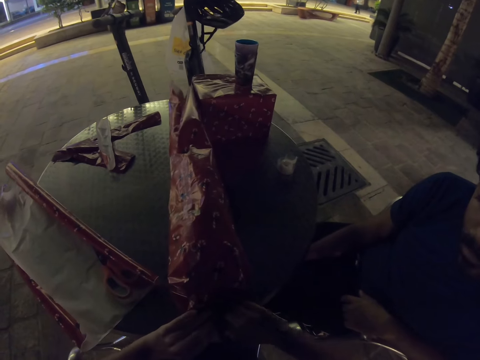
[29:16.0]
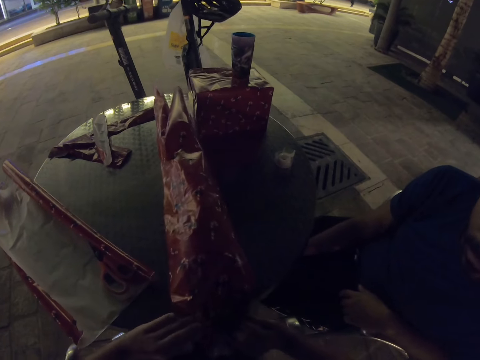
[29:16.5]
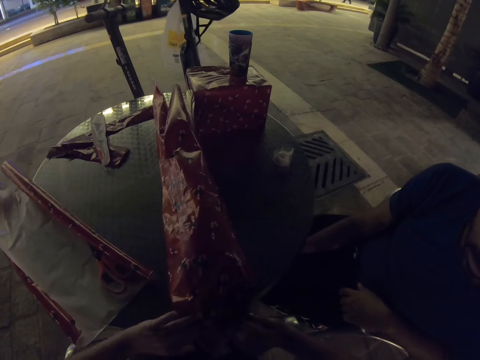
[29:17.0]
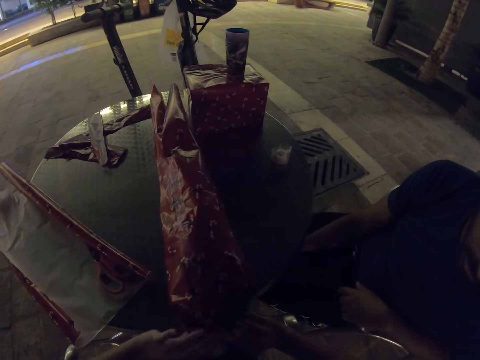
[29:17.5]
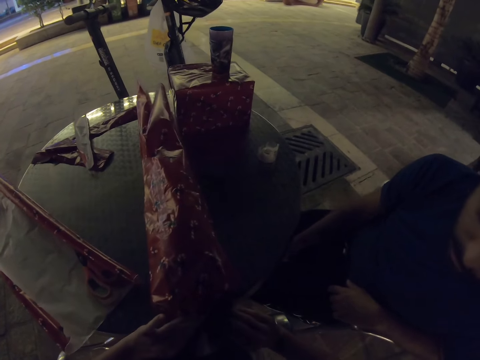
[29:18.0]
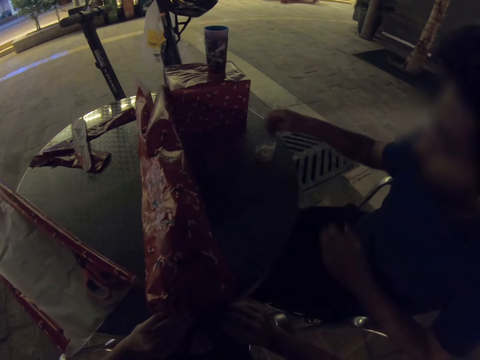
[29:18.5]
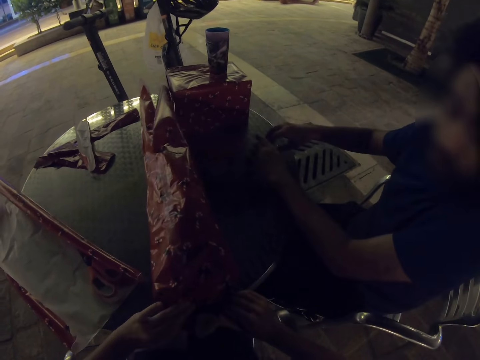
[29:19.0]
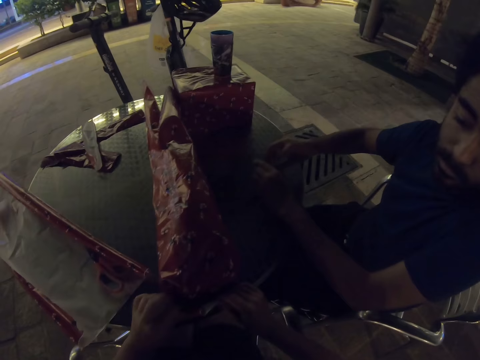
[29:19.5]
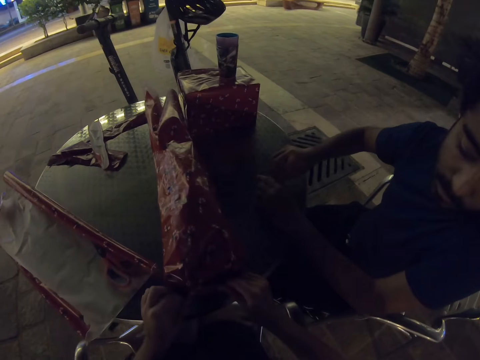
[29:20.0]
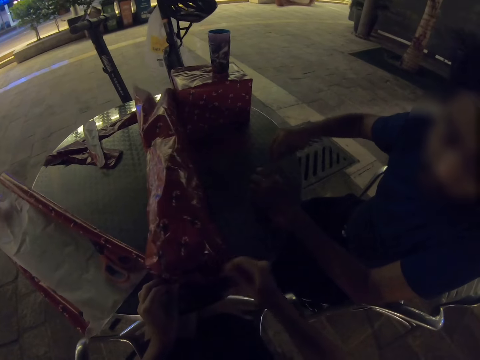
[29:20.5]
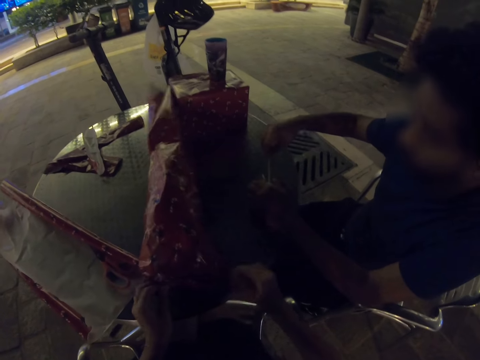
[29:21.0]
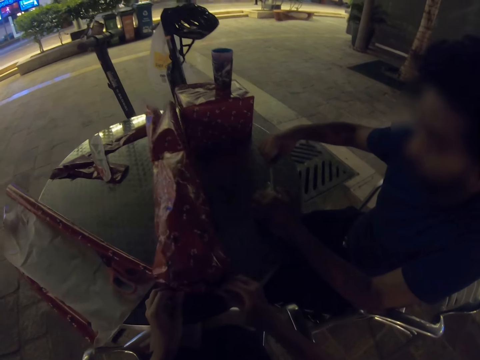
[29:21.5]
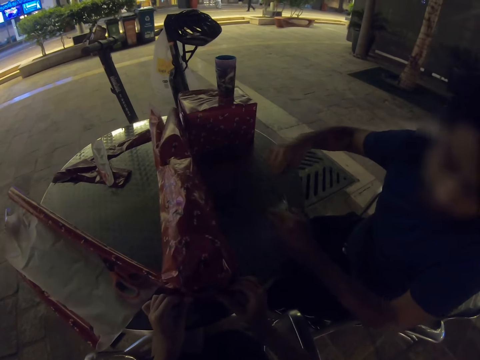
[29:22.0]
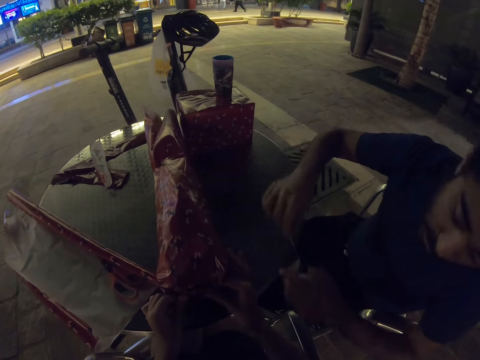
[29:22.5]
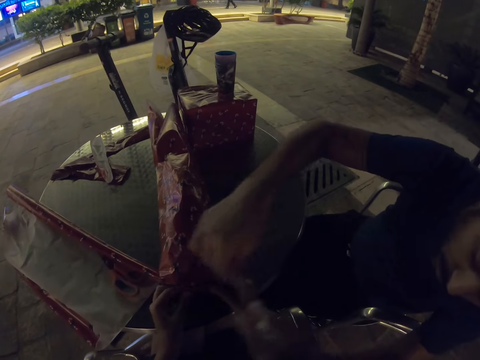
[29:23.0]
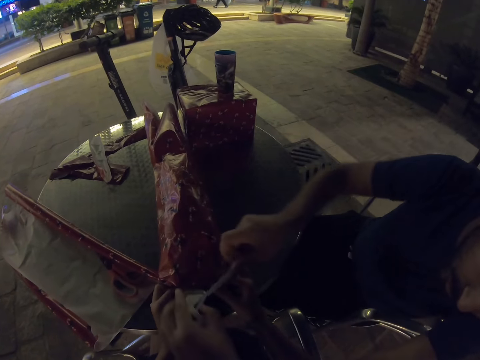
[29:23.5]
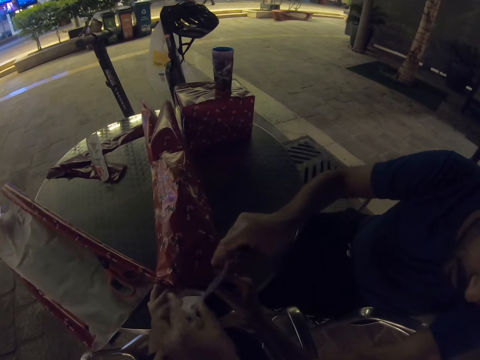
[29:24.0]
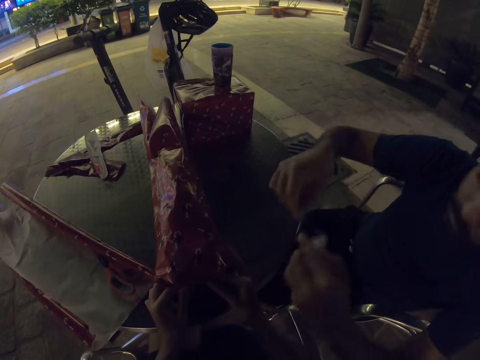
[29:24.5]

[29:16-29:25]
A man picks up cello tape from the table and pulls the tape.

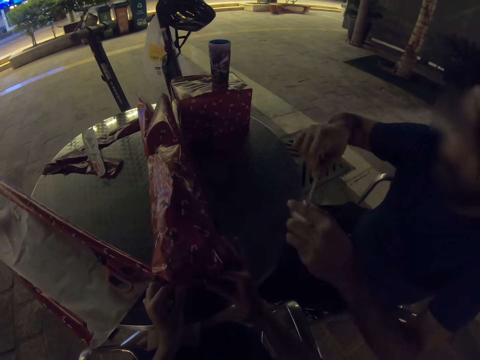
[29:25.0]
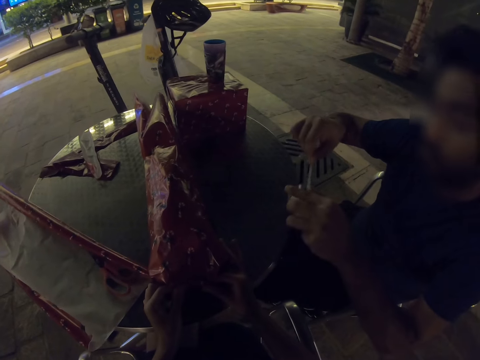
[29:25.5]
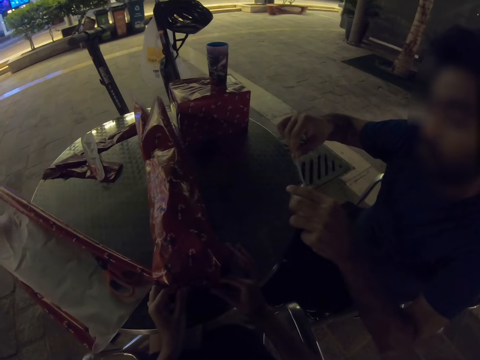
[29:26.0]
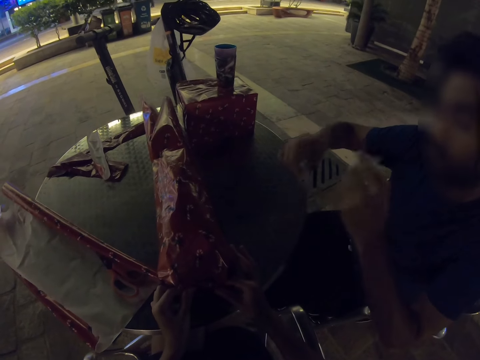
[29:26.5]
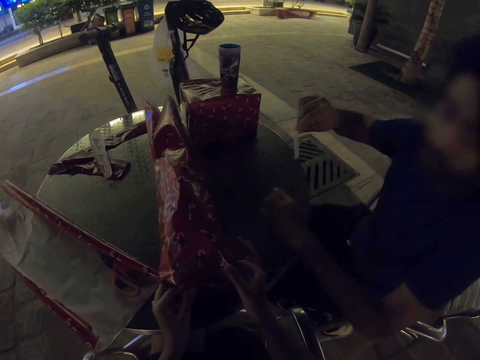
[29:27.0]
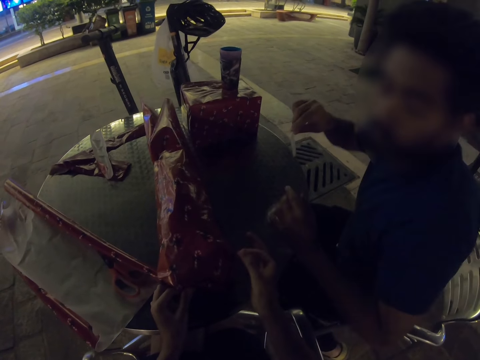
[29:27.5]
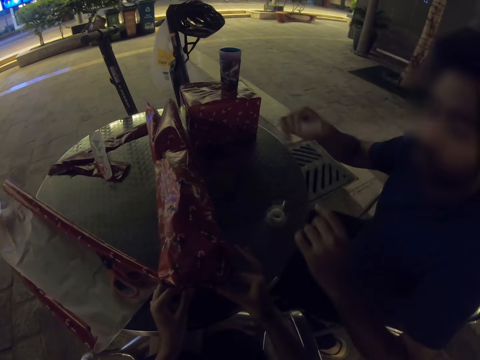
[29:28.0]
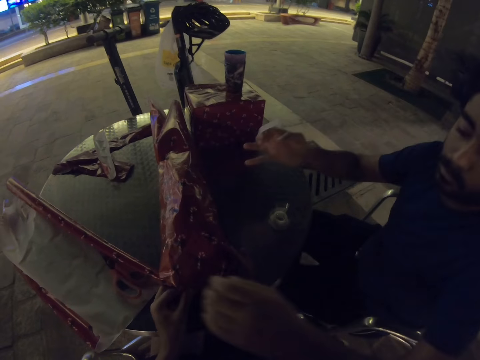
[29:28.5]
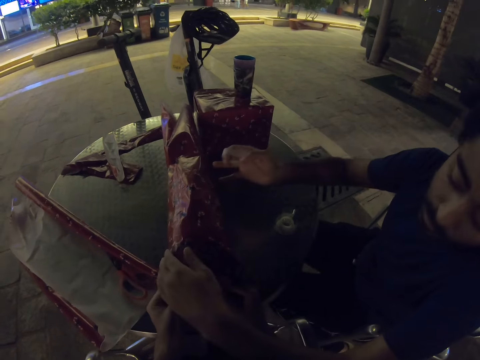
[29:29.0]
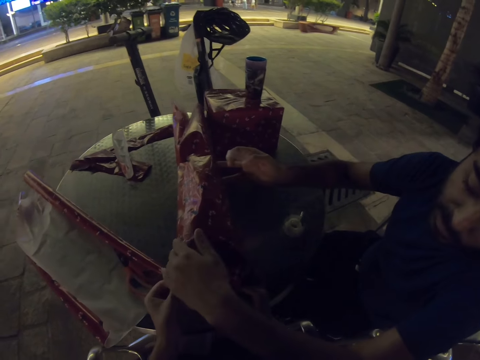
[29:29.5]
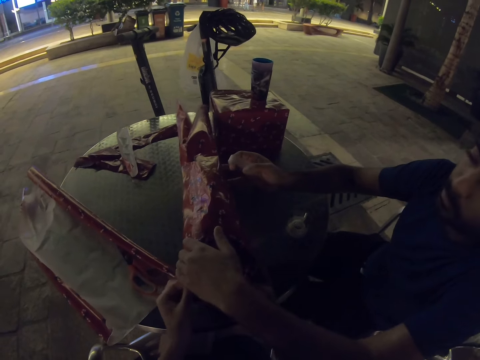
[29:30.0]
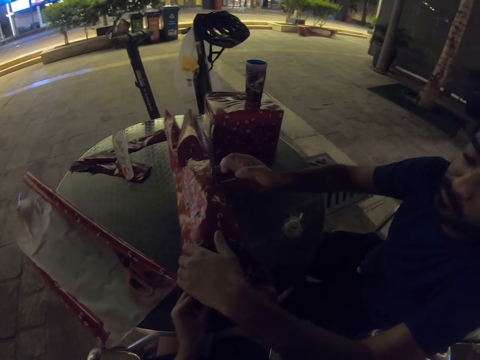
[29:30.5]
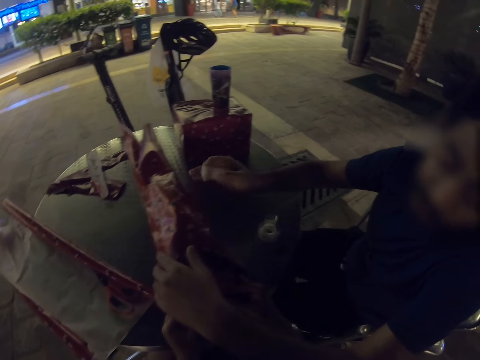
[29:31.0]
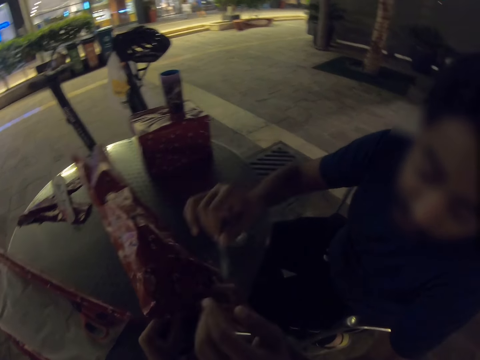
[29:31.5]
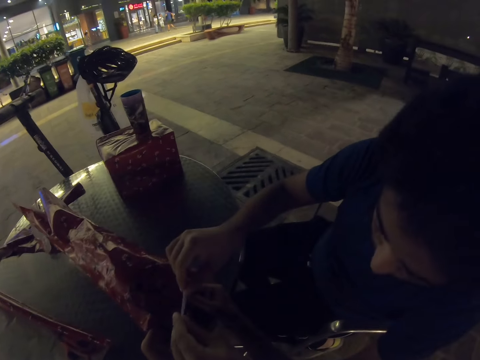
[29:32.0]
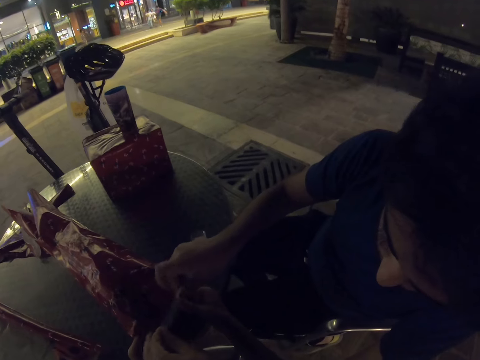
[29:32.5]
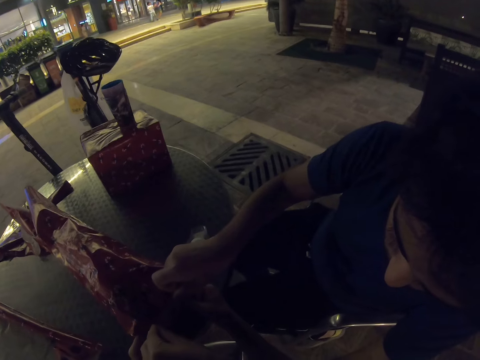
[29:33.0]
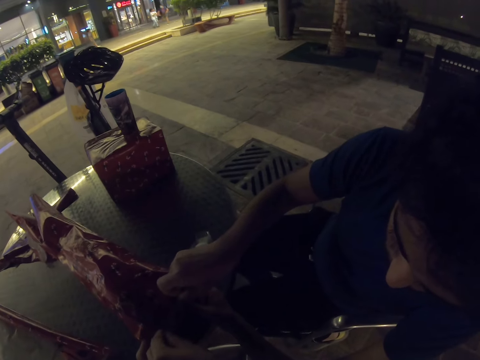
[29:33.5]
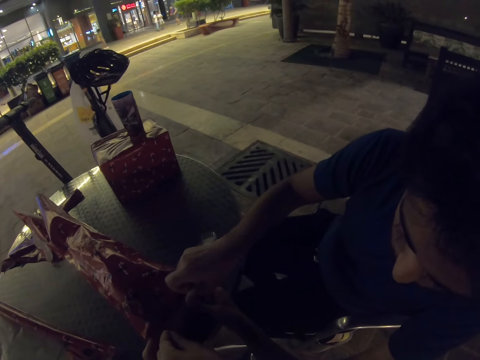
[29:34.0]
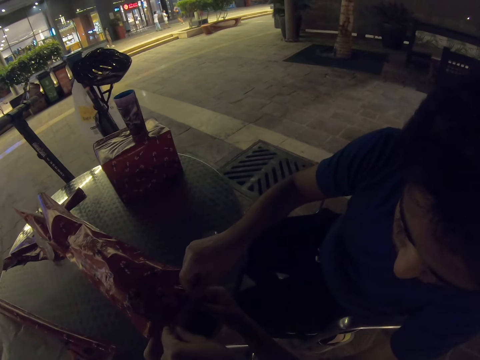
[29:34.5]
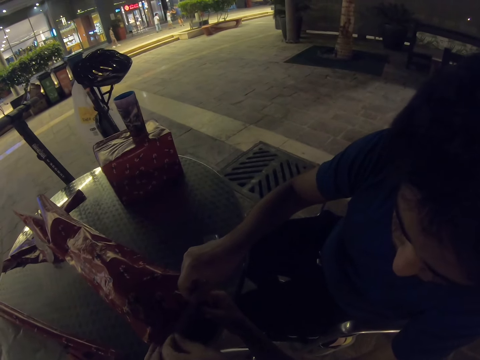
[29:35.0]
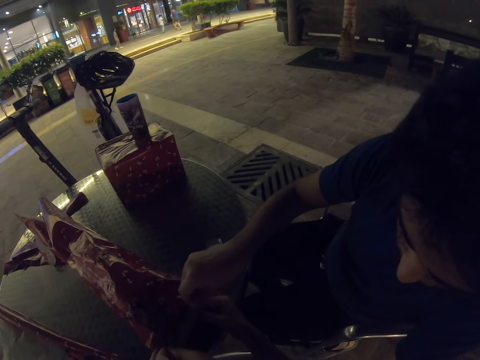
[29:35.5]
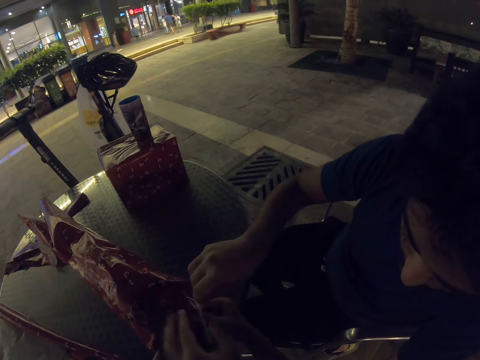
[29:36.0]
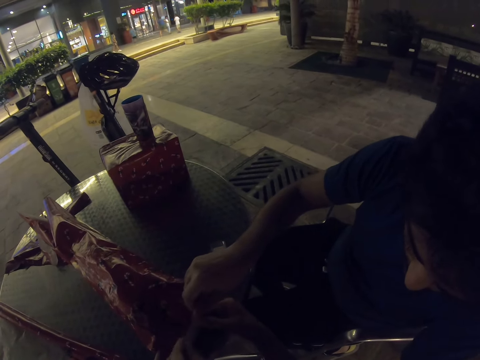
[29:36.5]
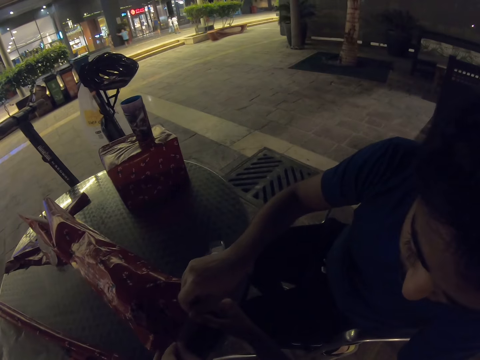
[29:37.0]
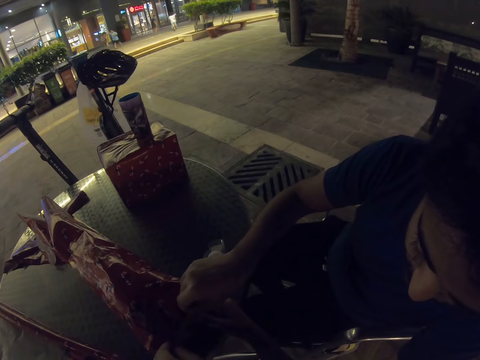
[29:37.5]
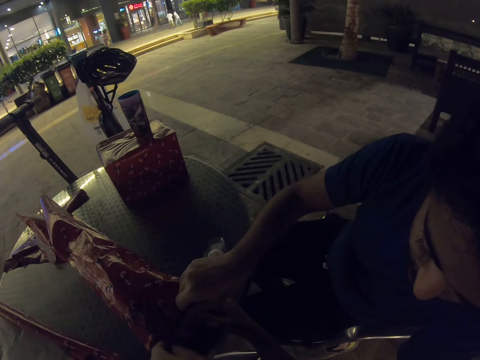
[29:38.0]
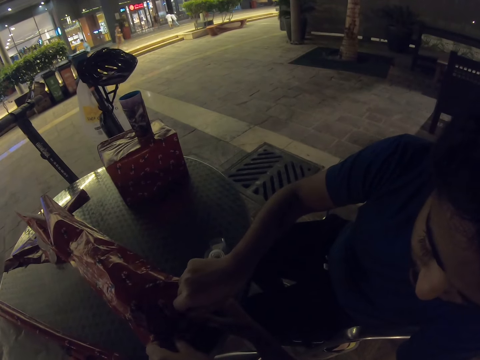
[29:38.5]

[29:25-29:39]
A man cuts a piece of cello tape. He puts the cello tape on the table. He tapes a gift wrapper. He seals a gift with the cello tape.

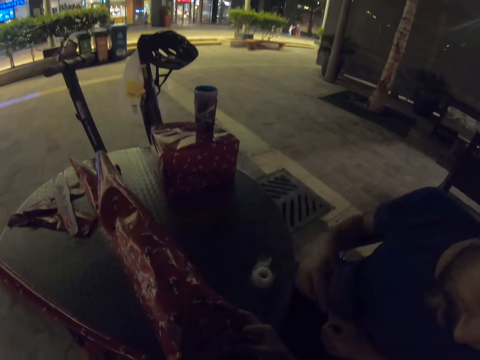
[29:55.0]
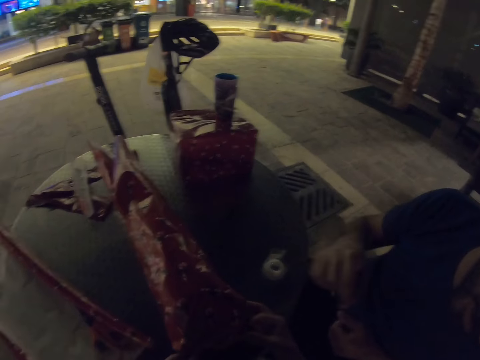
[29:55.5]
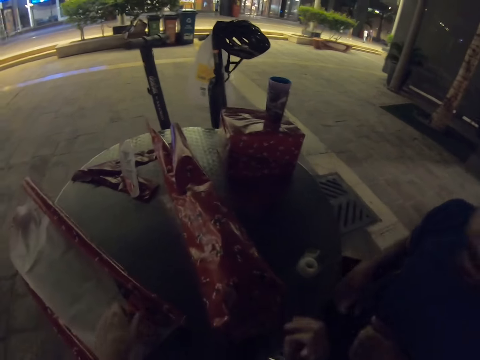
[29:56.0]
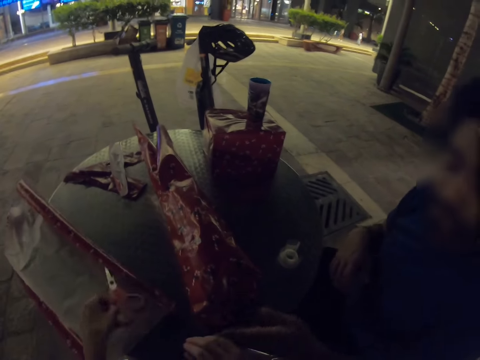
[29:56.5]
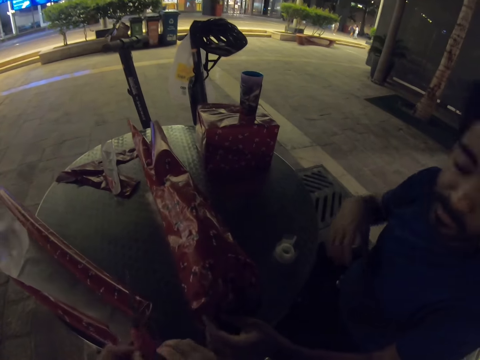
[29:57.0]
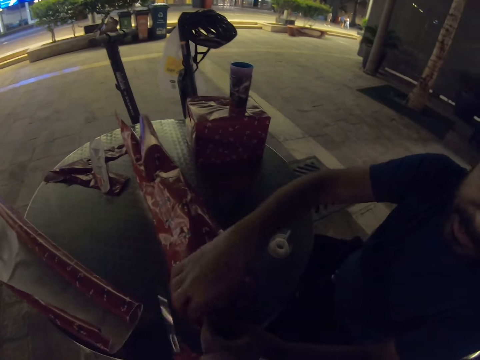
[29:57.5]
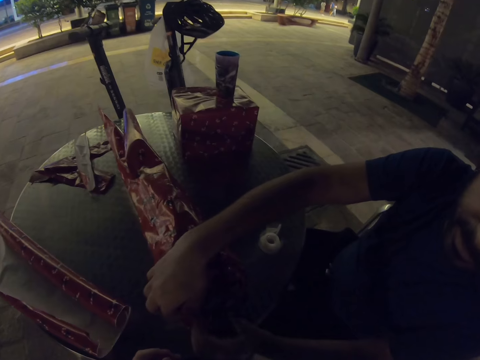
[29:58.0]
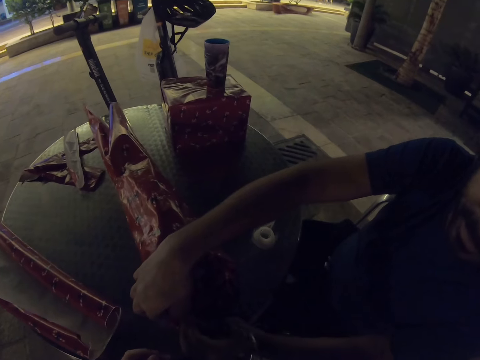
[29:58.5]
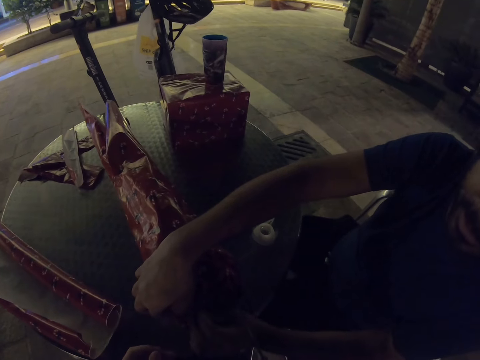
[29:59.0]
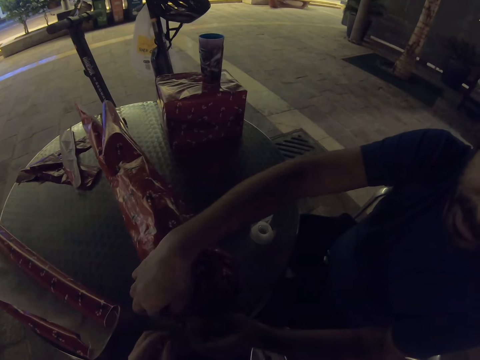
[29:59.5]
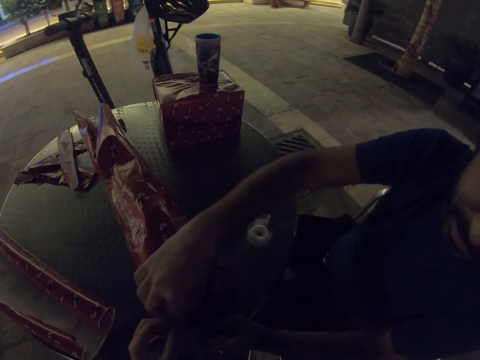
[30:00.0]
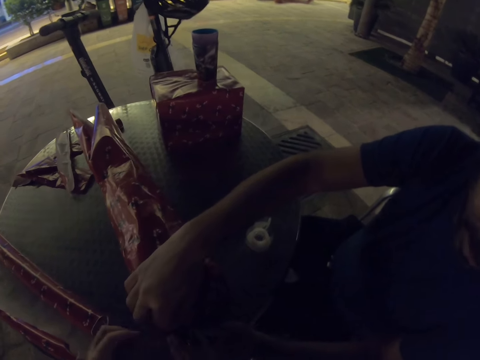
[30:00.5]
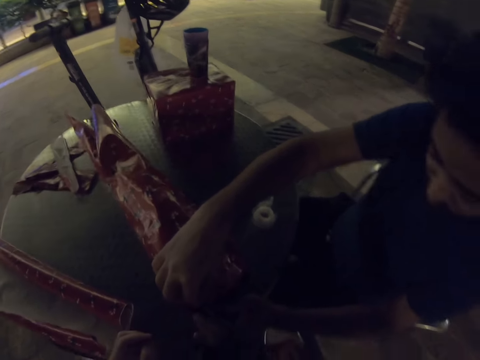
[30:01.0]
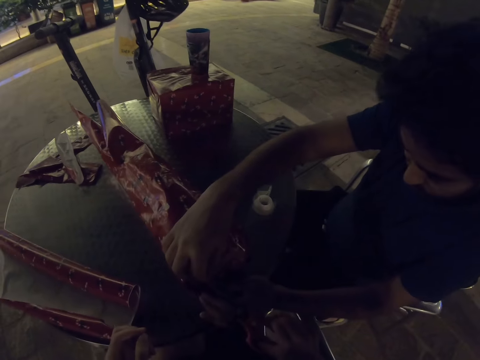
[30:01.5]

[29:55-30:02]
The camera wearer picks up a pair of scissors. A man looks around. The camera wearer cuts a piece of cello tape.
